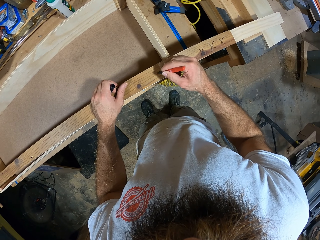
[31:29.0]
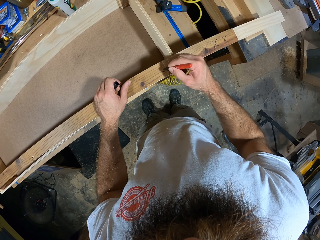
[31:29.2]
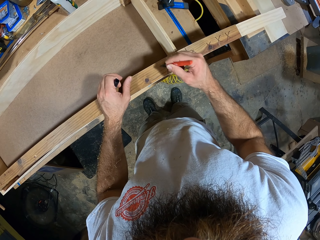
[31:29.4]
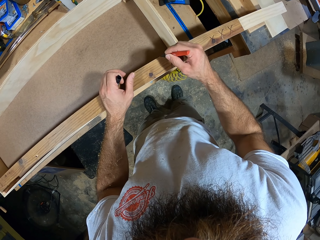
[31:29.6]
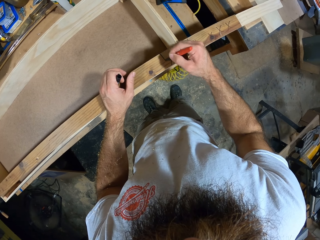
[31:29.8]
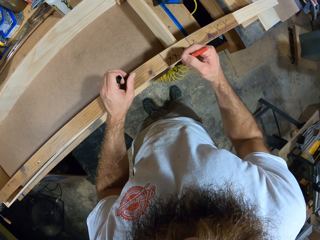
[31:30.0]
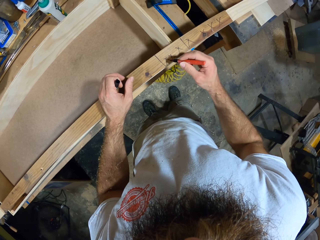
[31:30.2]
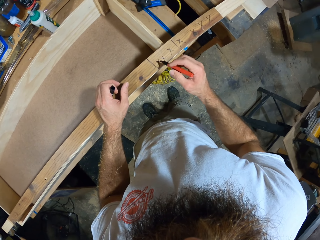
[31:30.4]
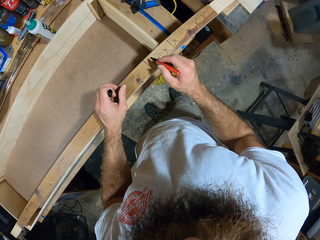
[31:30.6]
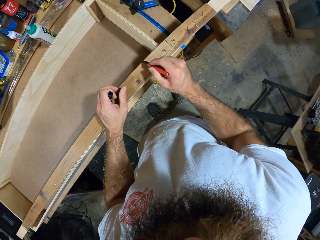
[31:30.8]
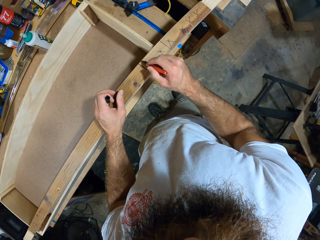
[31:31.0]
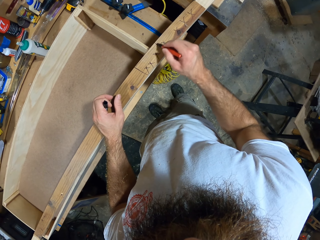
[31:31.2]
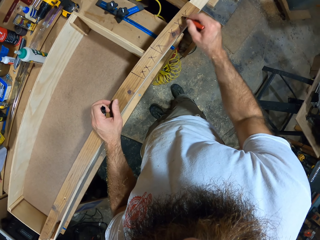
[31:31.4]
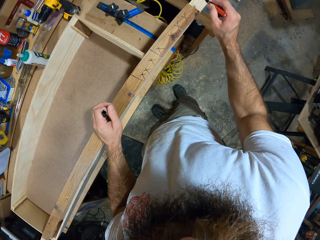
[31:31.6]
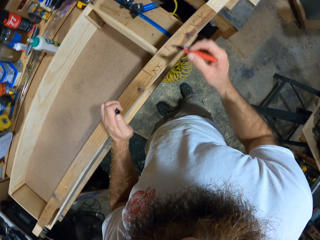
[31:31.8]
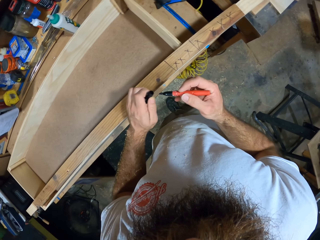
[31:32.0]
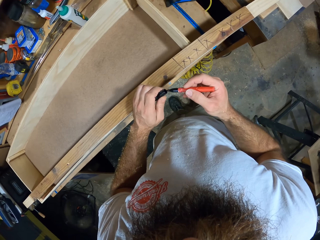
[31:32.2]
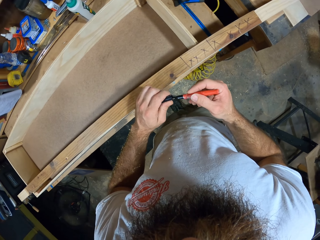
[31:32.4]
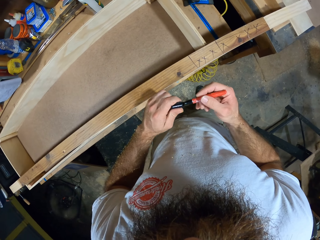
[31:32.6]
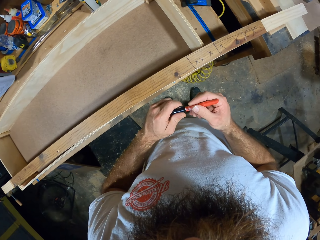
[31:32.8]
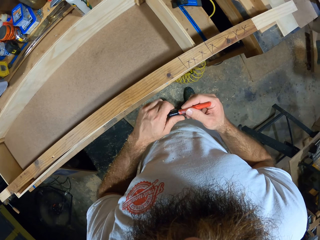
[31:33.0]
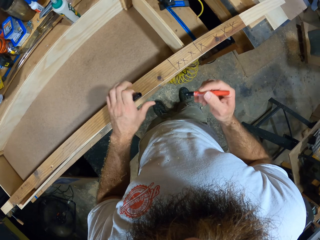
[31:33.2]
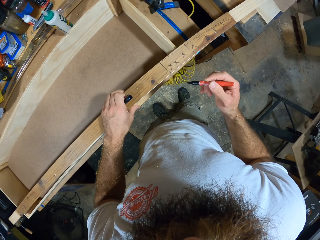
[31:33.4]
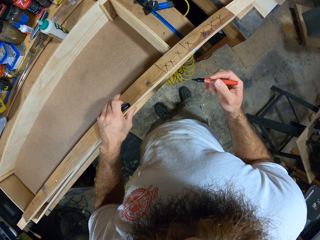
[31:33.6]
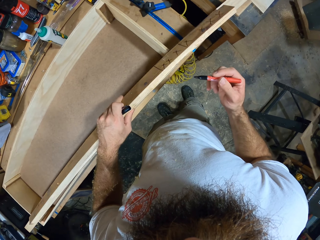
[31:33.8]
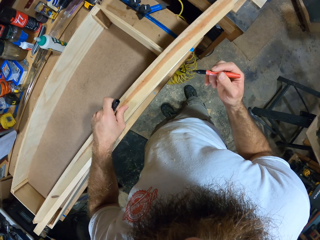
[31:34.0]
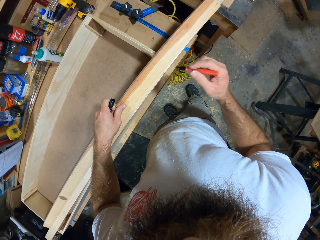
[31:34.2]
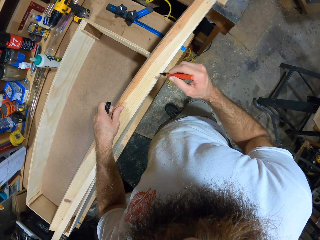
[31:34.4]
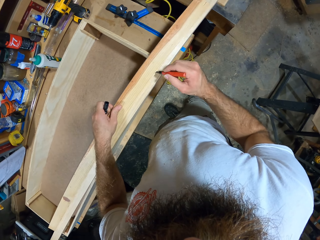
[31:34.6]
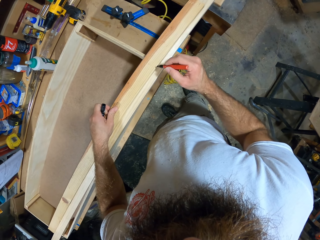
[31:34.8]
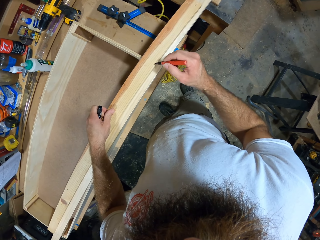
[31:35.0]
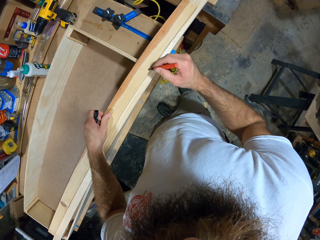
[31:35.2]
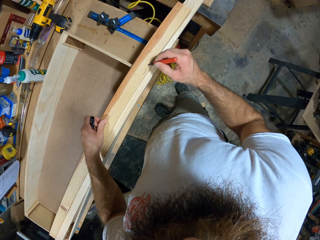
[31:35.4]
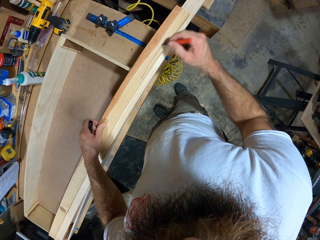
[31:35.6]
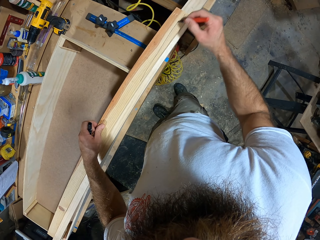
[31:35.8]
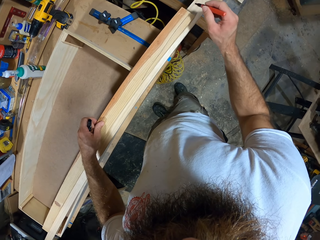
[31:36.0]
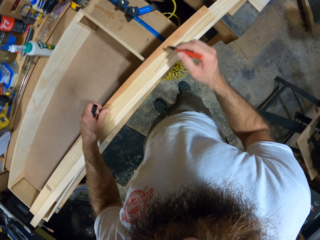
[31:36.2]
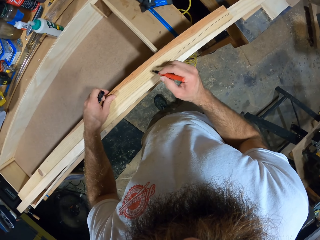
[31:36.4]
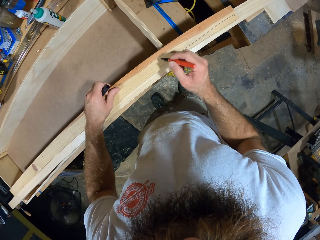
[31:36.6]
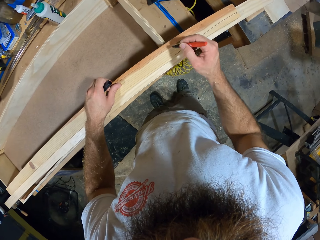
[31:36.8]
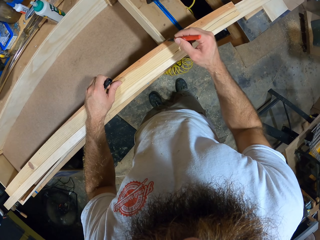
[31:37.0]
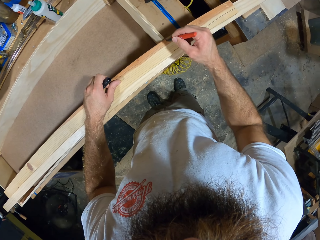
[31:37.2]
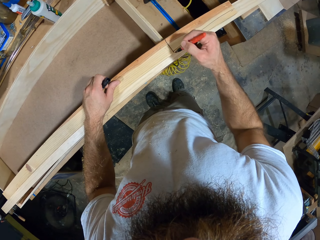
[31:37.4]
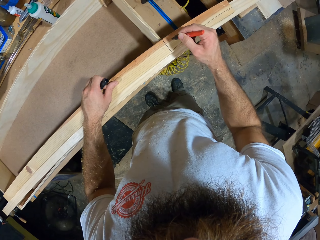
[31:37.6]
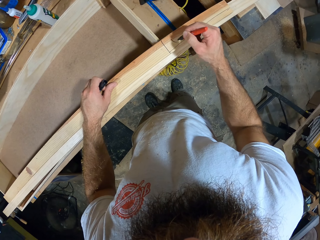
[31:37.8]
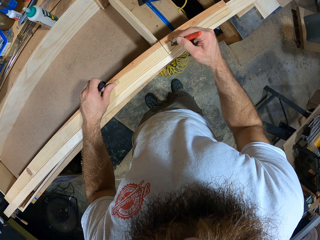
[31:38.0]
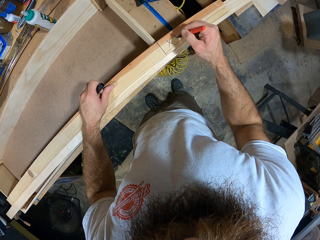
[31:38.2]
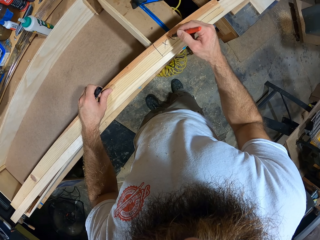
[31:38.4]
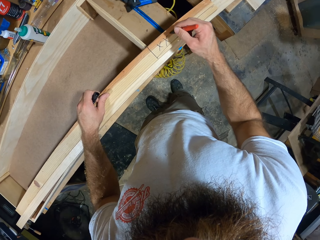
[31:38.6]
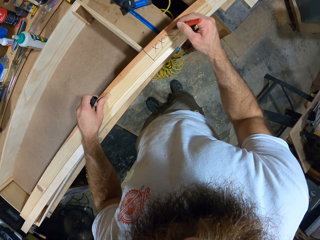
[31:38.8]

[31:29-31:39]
The camera wearer closes the pen in his right hand with the cover in his left hand. He opens the cover of the pen in his right hand with his left hand. He turns the plank of wood on the wooden box with his left hand. He writes on the plank of wood on the wooden box with the pen in his right hand.

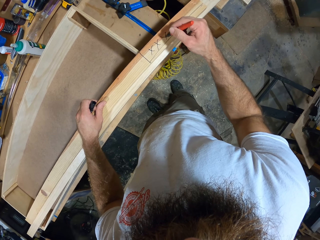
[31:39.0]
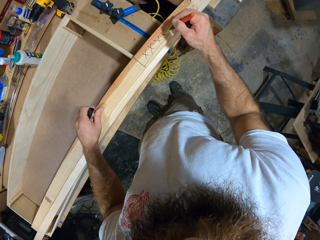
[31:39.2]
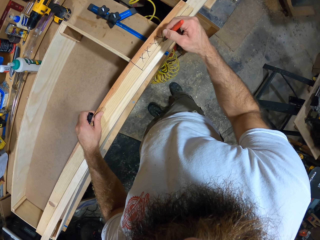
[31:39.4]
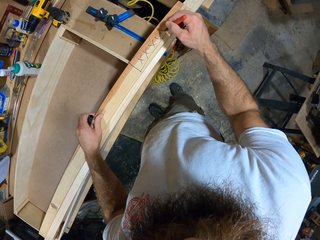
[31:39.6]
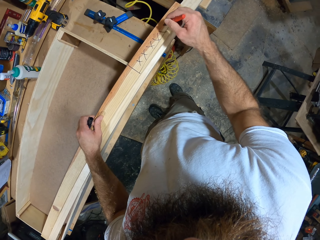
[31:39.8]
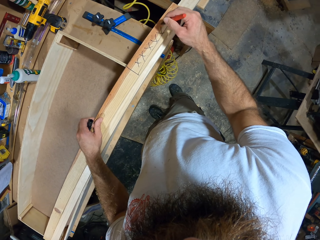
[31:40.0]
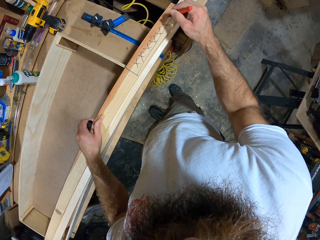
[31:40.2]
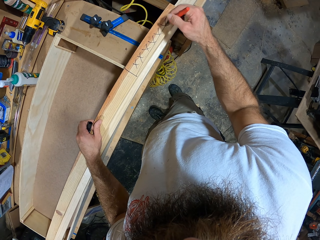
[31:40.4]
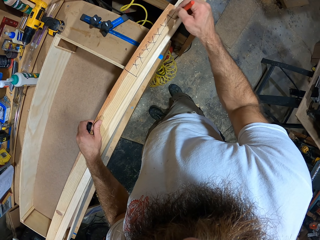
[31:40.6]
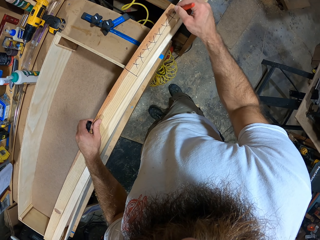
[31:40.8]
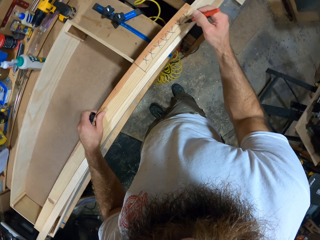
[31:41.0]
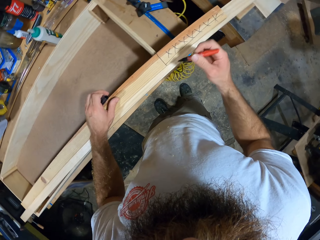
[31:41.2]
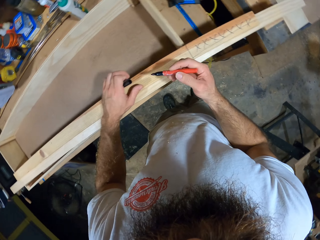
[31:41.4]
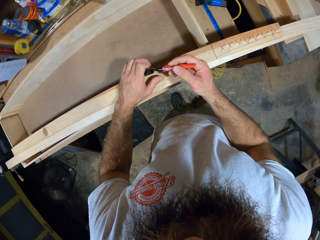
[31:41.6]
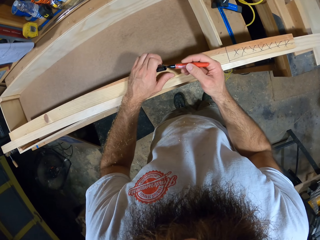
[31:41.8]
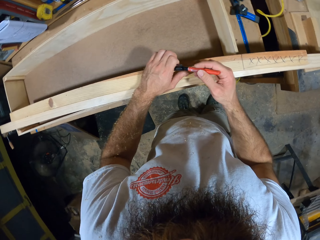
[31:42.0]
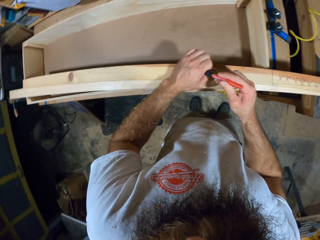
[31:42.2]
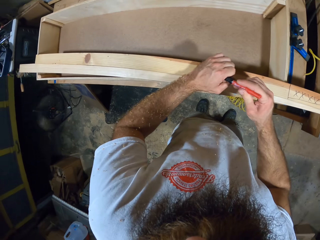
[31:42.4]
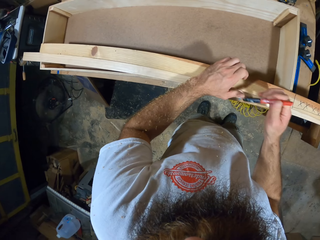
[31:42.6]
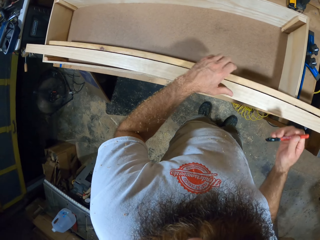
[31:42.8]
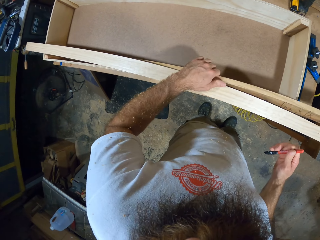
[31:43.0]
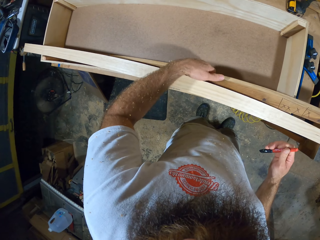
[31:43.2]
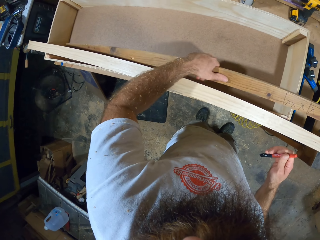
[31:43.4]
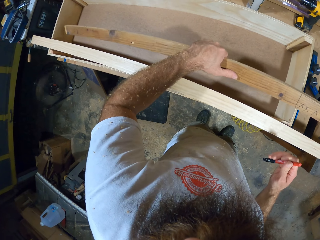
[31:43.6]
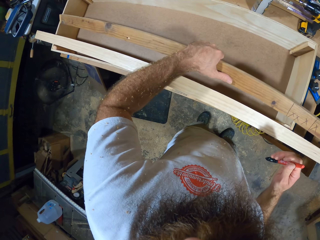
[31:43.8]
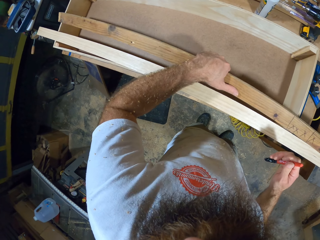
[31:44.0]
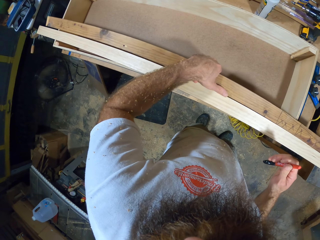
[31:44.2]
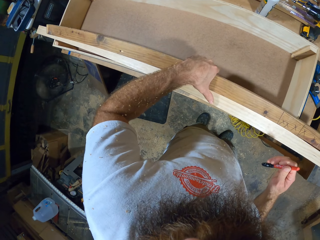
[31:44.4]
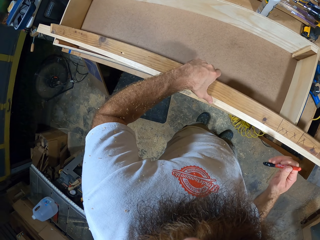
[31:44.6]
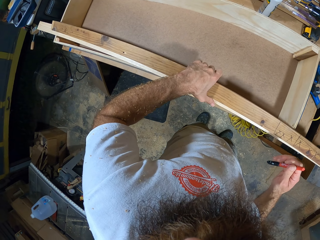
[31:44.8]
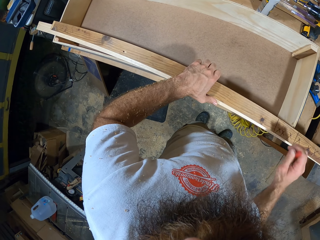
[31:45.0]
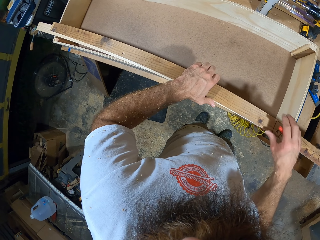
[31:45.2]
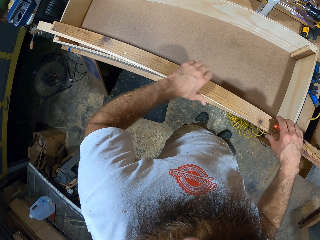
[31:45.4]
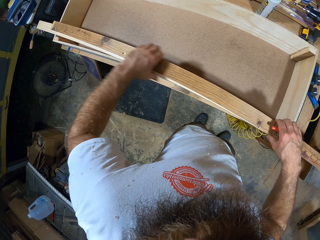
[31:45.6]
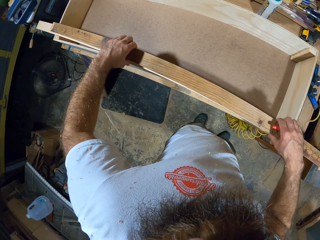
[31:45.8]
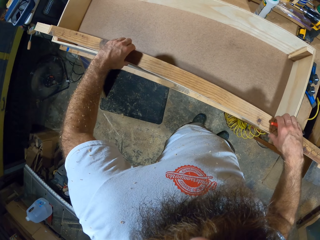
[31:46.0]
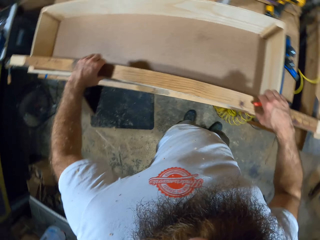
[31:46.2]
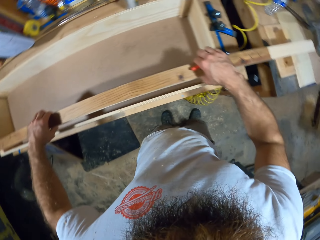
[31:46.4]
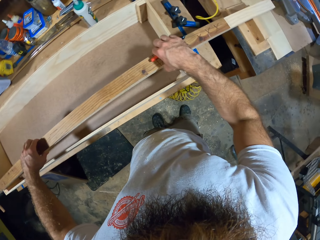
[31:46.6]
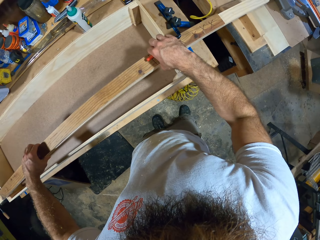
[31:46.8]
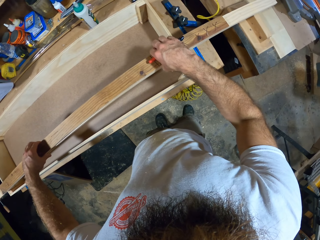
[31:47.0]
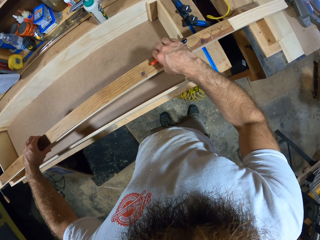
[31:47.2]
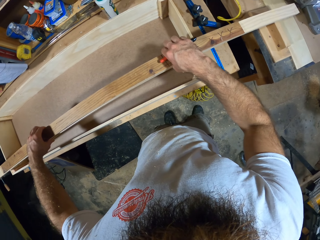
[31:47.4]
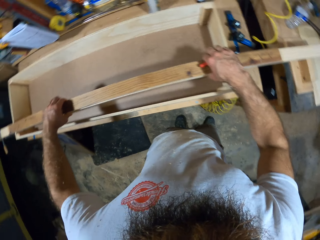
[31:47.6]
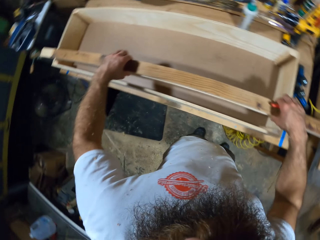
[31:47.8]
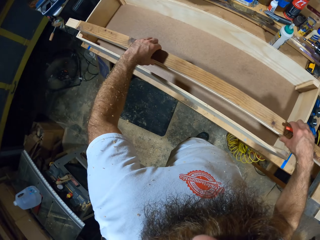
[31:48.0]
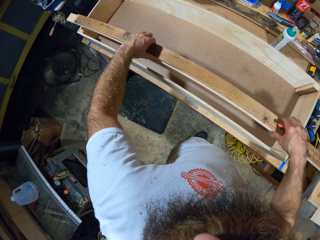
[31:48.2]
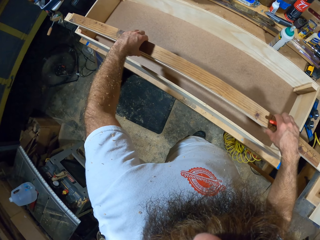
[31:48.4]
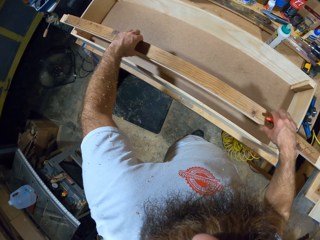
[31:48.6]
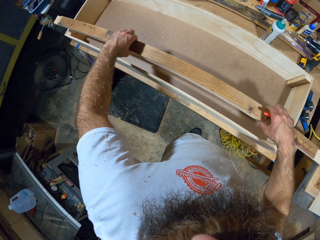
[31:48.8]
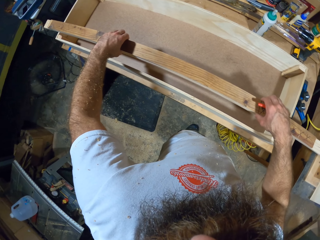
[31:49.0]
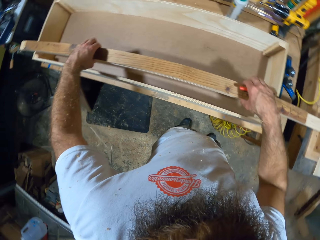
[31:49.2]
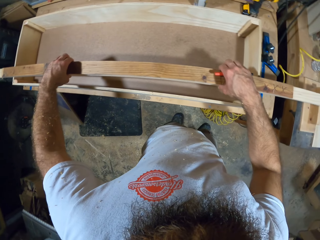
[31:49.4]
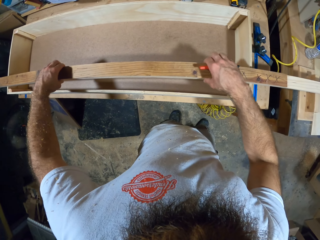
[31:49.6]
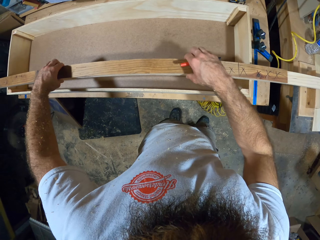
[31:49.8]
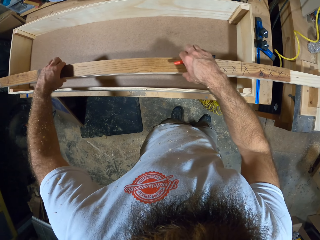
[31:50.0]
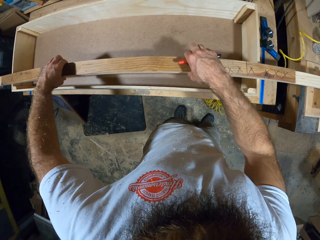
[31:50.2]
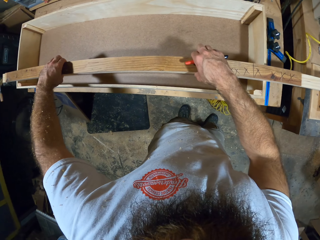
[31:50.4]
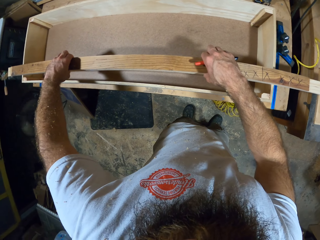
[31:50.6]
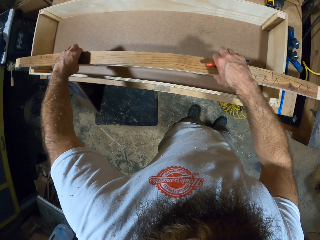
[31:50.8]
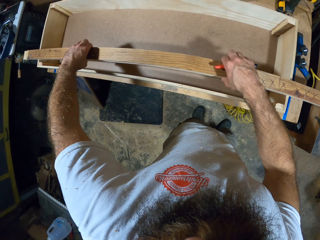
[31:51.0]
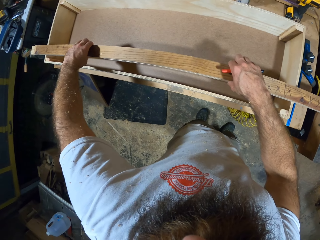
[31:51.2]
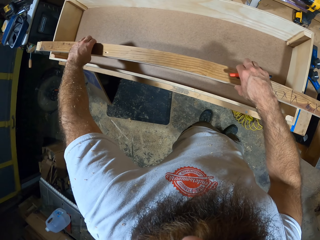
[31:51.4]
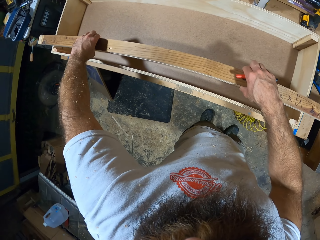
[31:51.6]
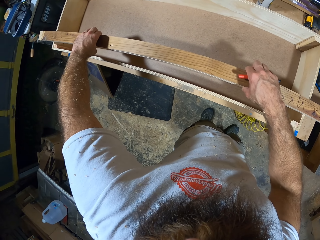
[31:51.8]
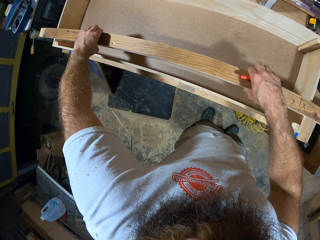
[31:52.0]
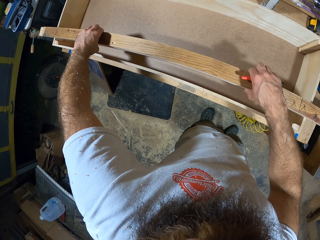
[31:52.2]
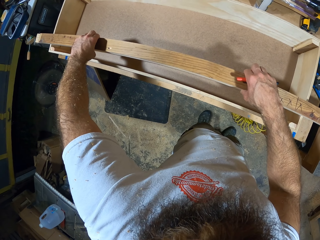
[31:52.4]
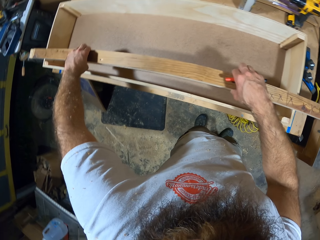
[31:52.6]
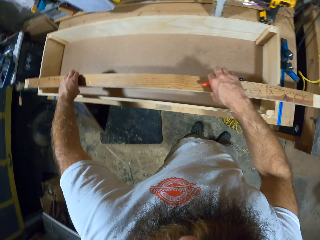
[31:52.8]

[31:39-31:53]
The camera wearer closes the pen in his right hand with the cover in his left hand. He places the plank of wood on the wooden box with his left hand. He moves the piece of wood on the table with both hands. He adjusts the wood.
